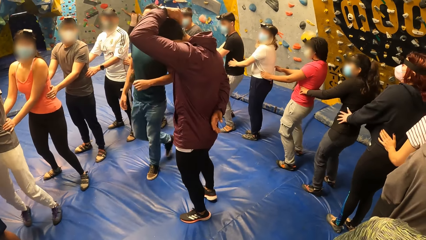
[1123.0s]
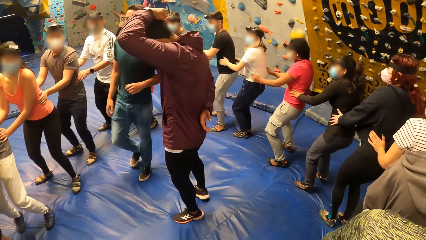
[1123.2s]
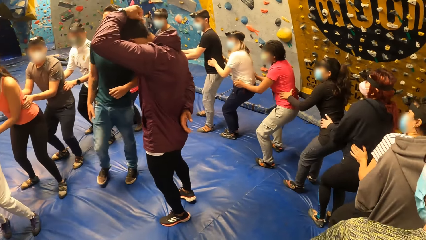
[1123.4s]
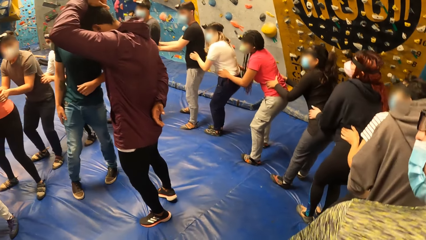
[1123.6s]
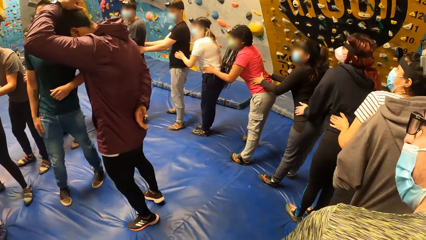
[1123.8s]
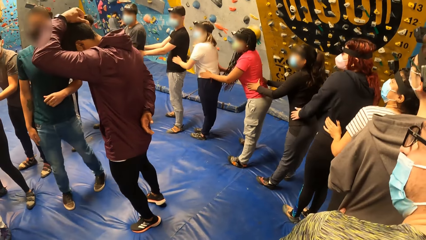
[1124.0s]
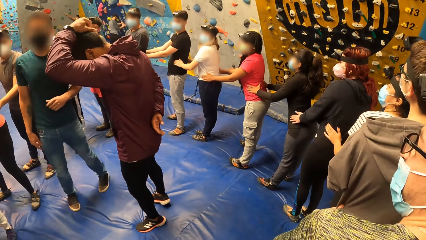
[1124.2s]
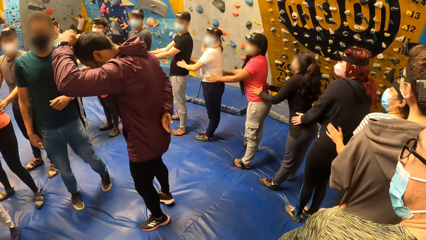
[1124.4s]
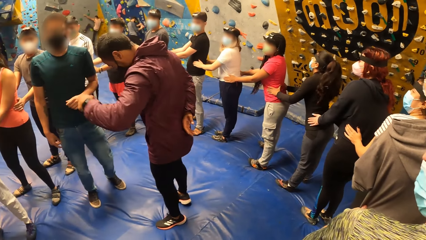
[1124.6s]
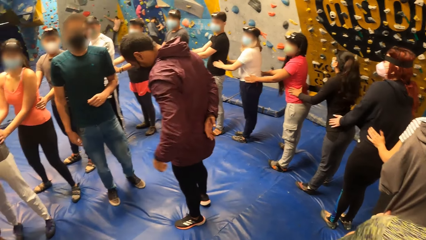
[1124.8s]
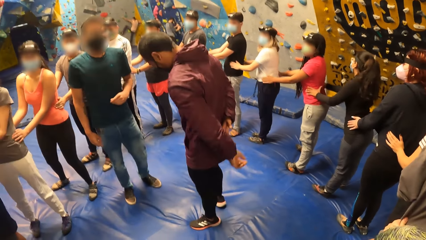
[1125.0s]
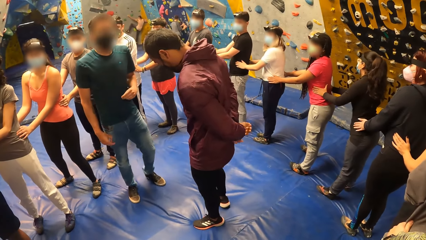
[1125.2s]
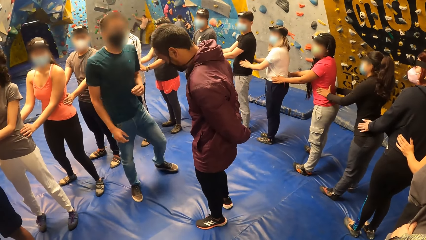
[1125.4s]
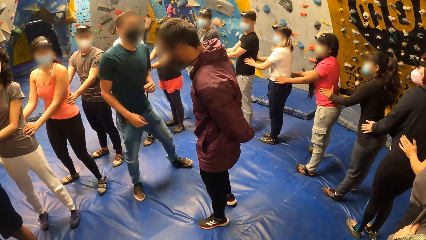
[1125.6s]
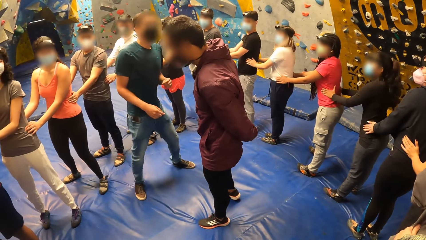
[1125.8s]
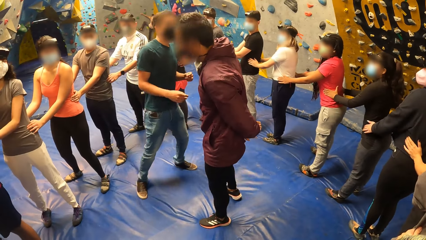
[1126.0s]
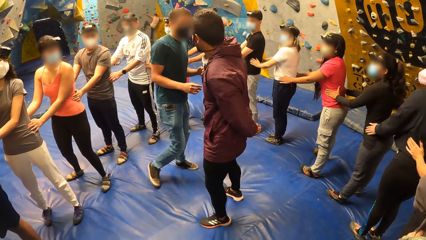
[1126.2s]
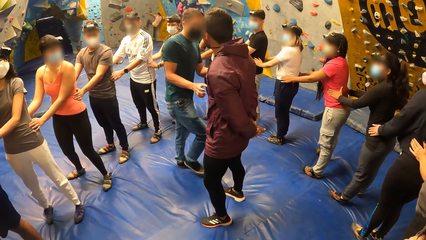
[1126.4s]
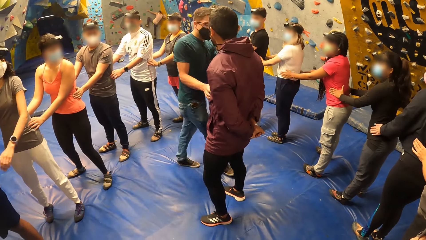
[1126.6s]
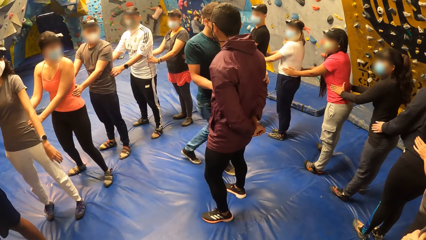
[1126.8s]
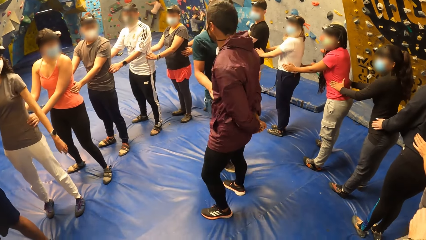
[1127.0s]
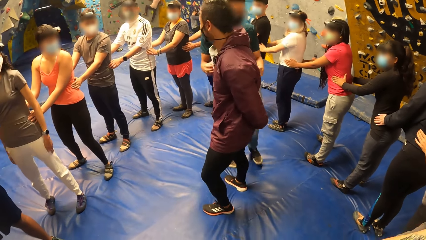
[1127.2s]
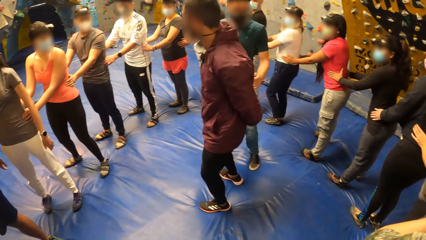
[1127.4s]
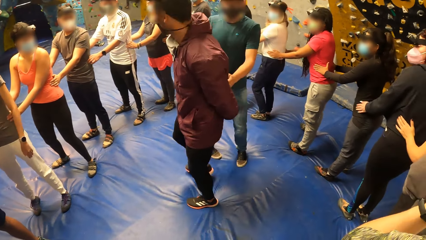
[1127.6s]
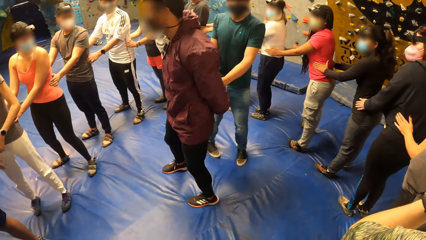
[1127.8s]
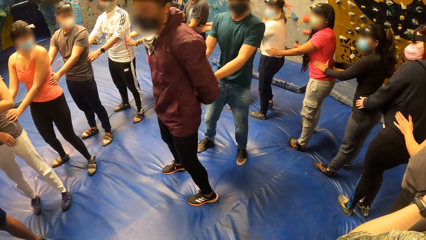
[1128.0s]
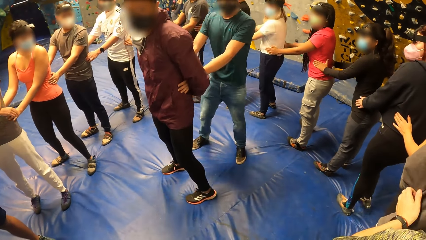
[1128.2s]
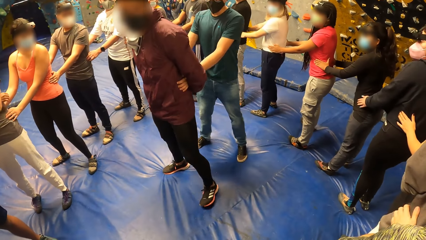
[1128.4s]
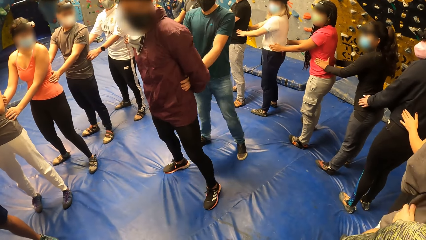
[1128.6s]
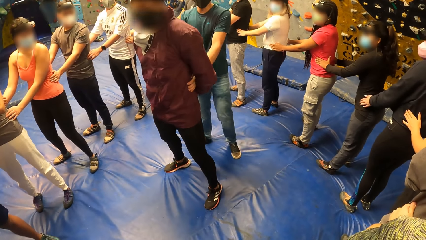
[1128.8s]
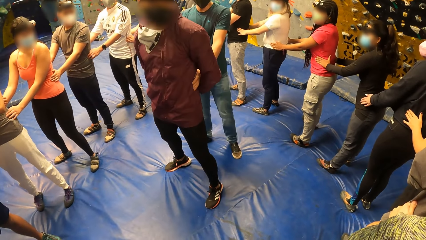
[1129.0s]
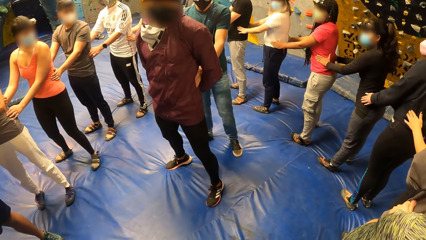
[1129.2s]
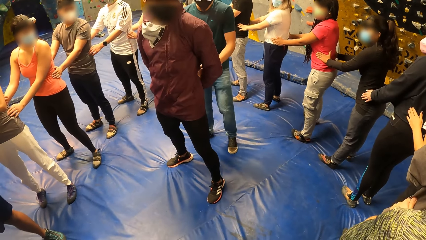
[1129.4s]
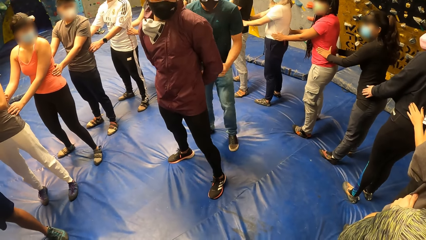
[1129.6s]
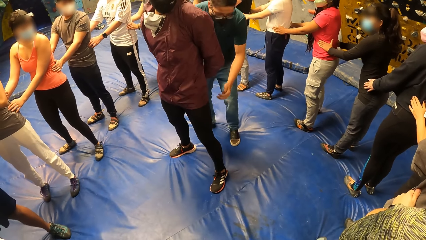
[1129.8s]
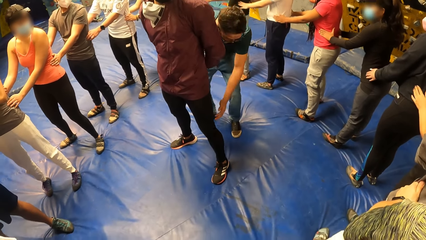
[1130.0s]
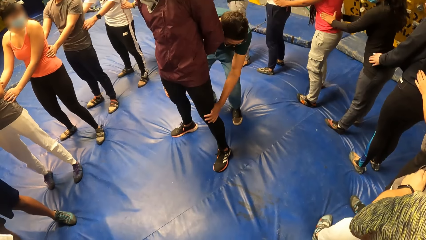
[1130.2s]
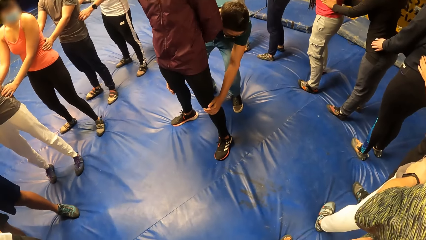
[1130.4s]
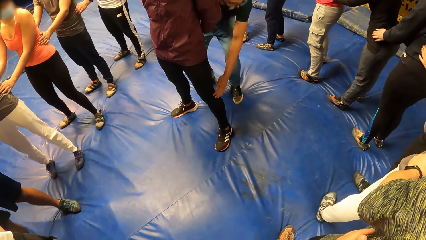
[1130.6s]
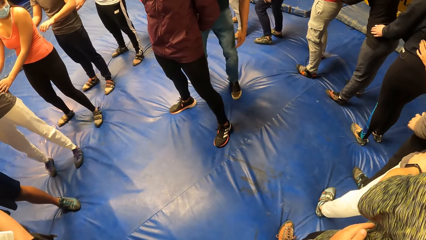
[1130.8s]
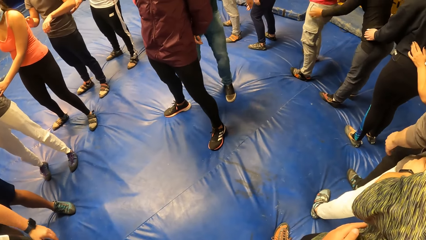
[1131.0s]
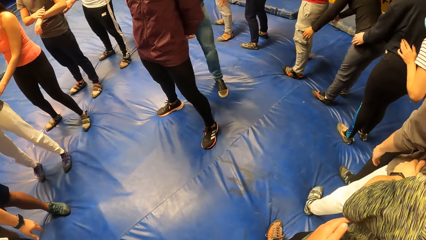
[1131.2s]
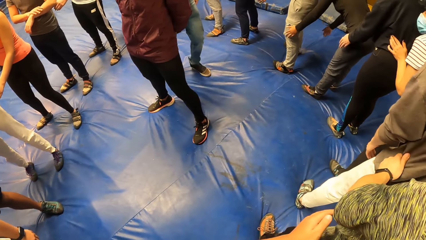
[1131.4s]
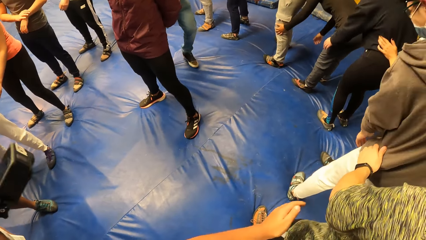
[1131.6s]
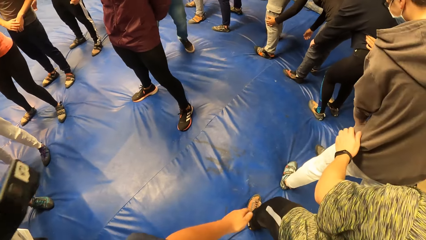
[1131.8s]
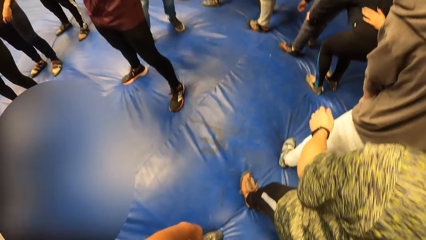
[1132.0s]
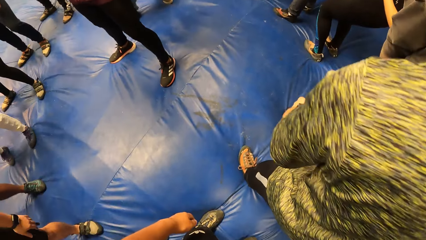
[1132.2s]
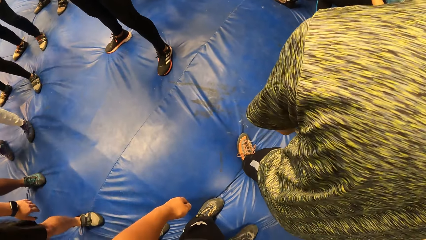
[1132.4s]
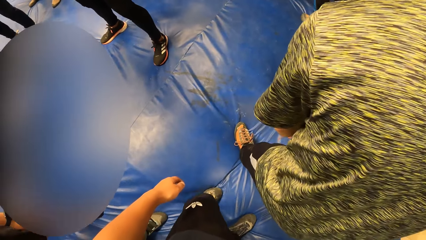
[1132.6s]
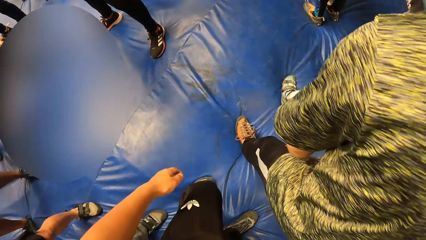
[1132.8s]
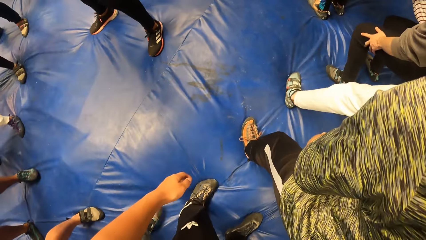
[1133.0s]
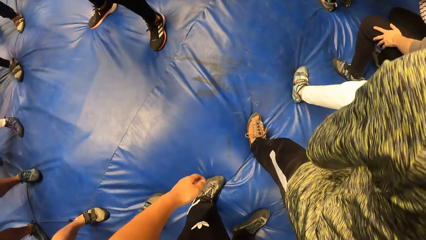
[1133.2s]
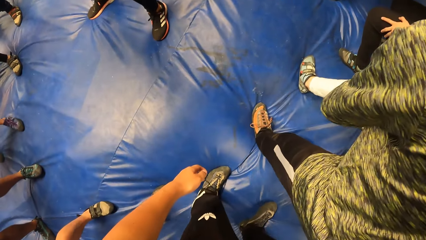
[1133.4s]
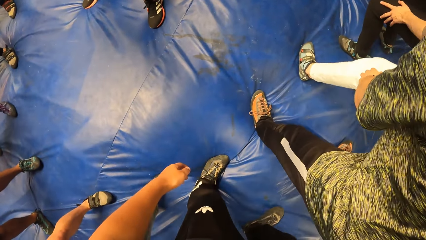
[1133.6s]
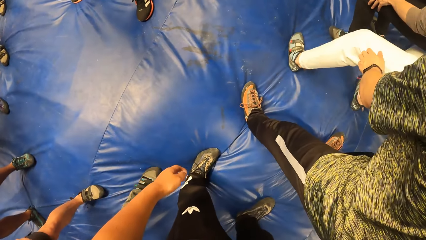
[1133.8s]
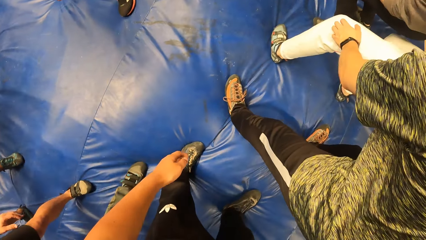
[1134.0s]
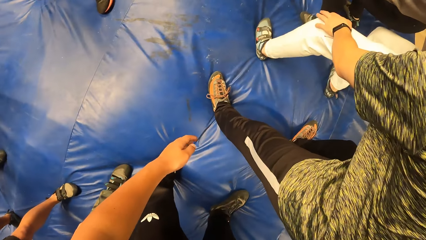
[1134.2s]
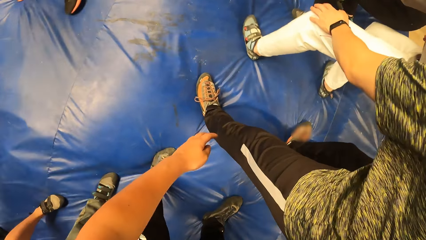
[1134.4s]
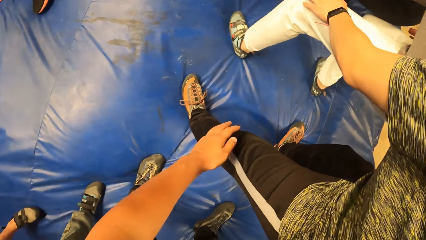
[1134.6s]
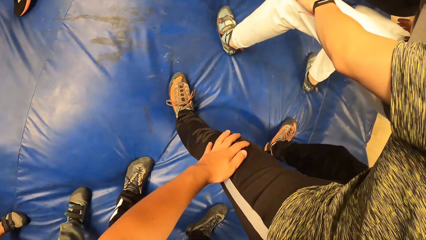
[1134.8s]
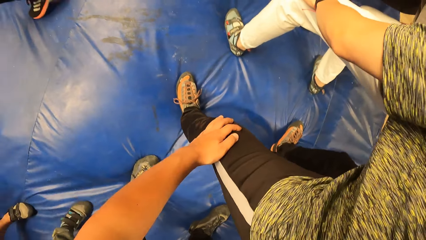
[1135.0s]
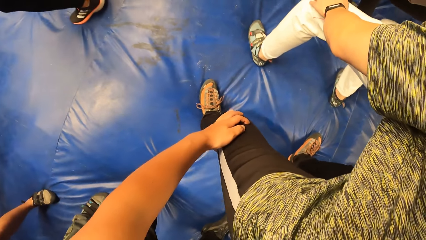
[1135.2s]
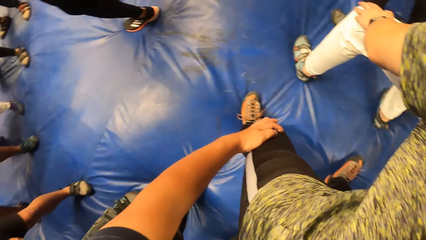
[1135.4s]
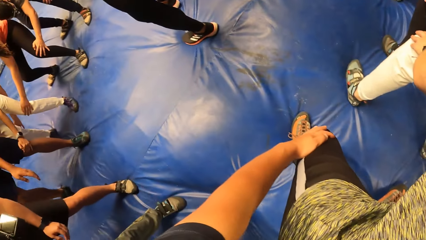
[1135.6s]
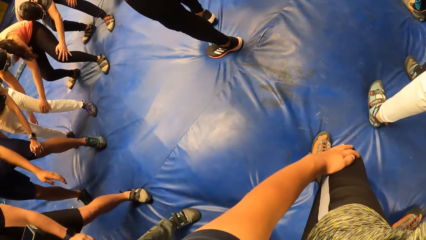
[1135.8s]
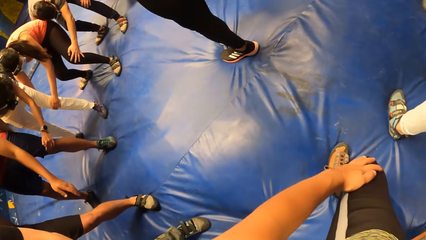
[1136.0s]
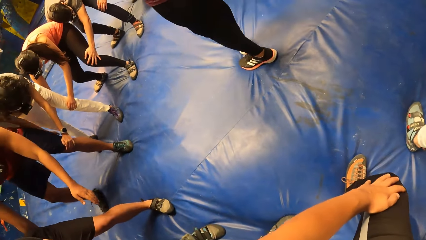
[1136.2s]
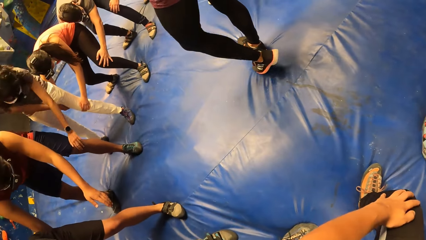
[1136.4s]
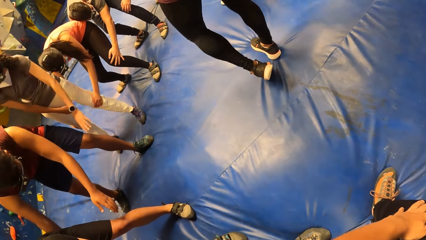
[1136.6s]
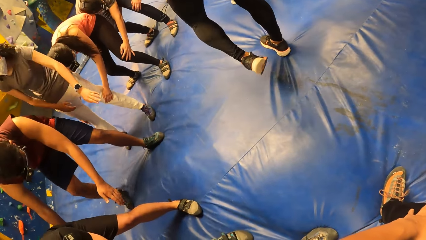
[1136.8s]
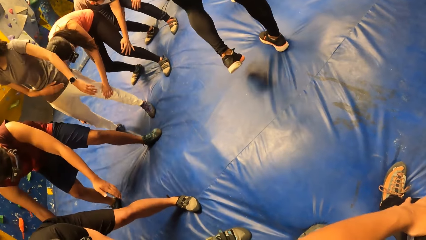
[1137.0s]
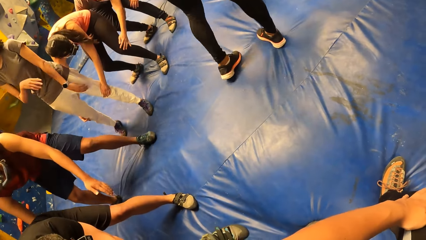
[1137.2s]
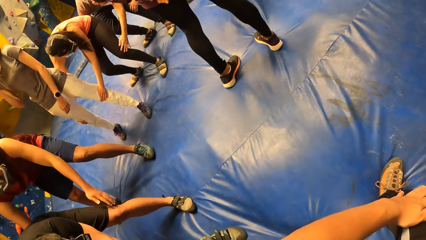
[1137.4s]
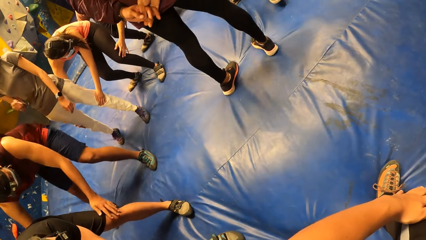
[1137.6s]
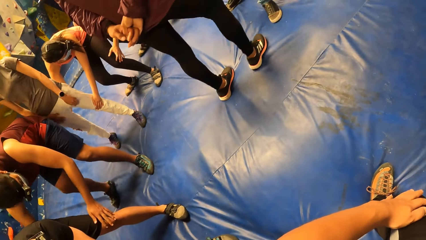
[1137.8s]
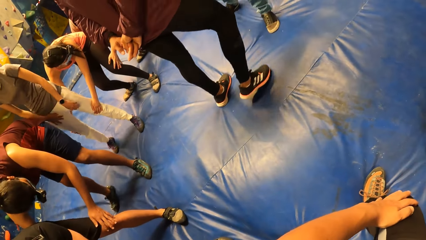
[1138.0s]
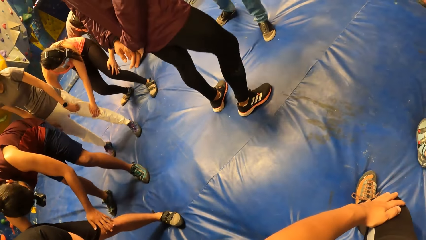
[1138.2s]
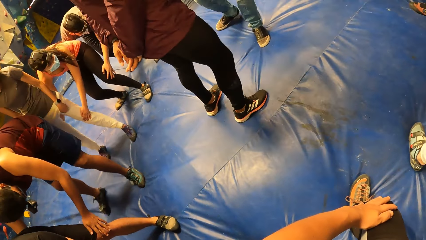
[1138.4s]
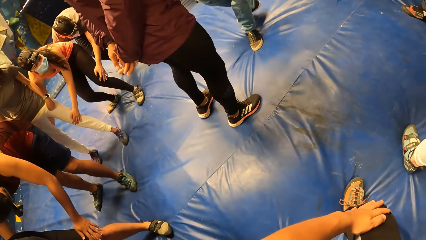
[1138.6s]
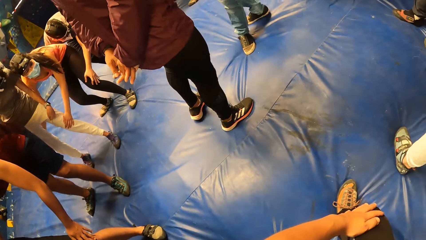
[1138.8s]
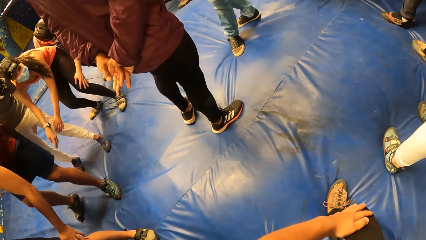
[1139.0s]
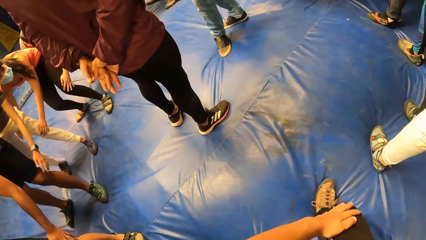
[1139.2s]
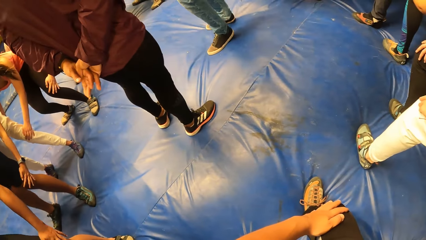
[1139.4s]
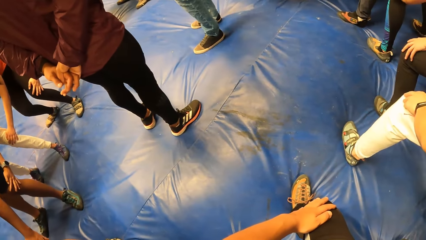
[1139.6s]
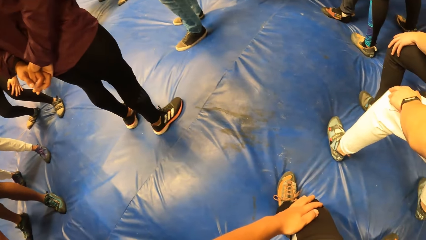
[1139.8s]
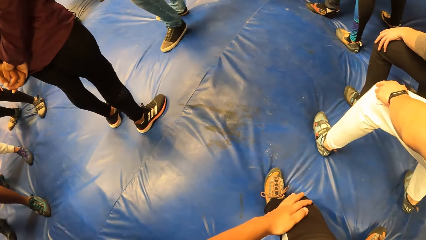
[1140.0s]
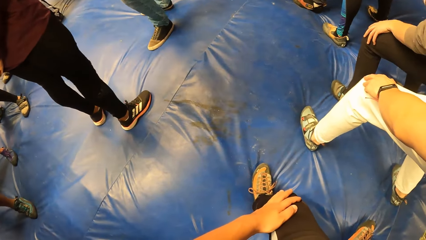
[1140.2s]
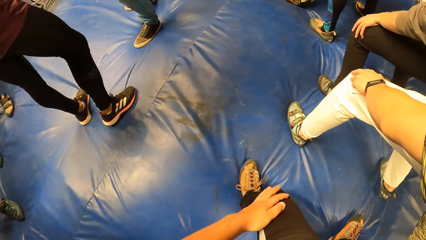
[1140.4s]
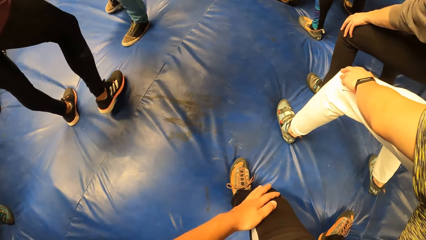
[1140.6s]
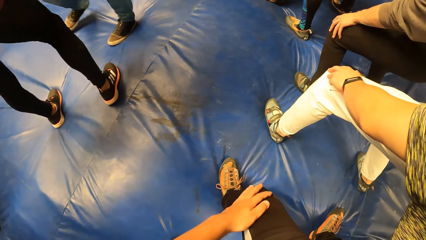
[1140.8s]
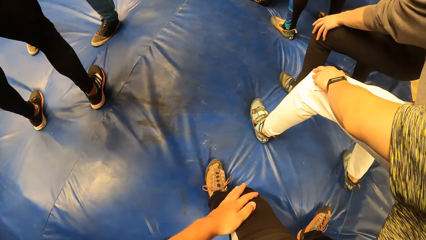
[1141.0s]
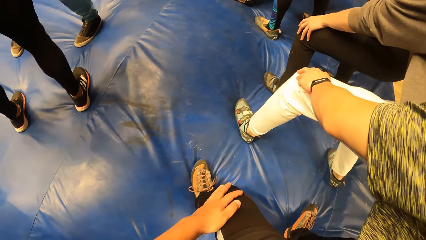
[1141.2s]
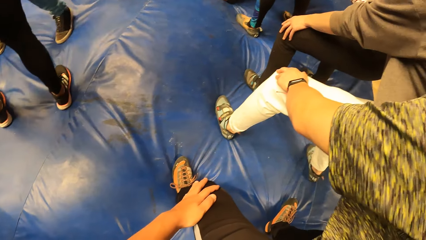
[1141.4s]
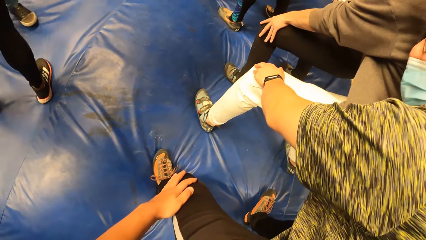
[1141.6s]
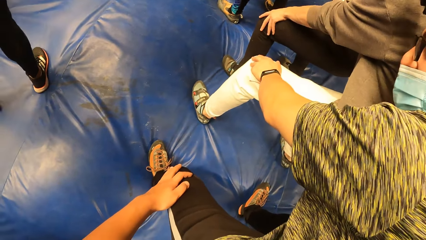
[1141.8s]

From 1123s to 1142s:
The second man itches his head with his left hand. The camera wearer moves on the mattress. They look at the second man. The second man touches the fourth man with both hands. He holds the waist. He places both hands on the knees of the fourth man, and removes both hands from the knees of the fourth man. The camera wearer looks at the fourth man's legs. They place both hands on both knees of the third man.
